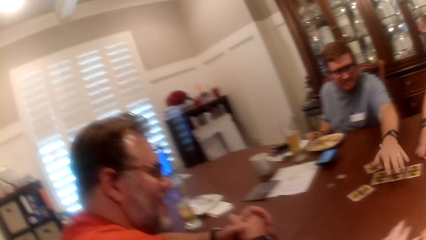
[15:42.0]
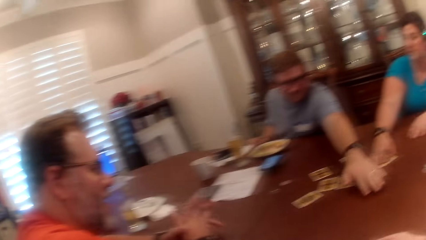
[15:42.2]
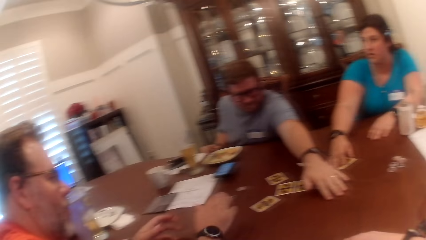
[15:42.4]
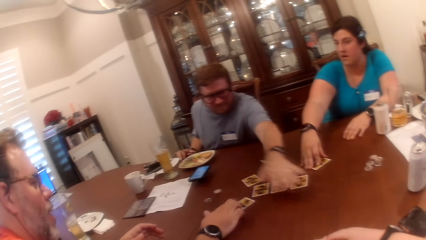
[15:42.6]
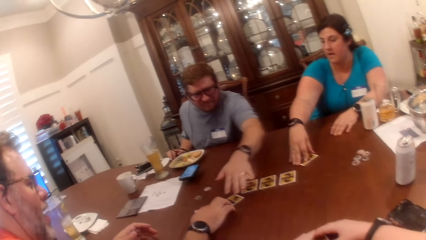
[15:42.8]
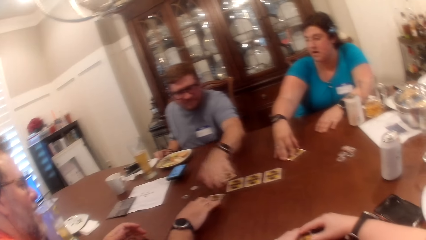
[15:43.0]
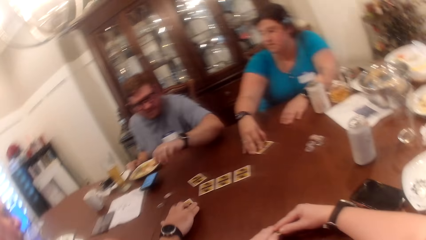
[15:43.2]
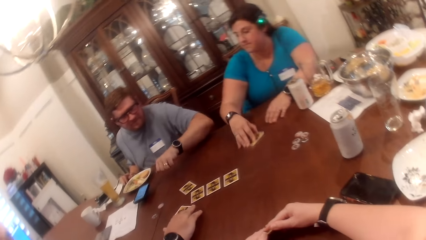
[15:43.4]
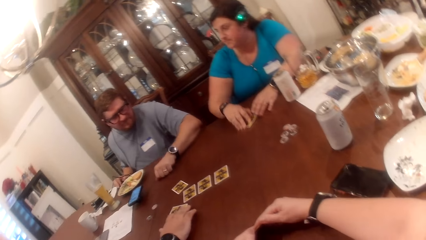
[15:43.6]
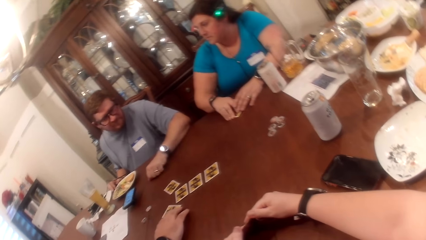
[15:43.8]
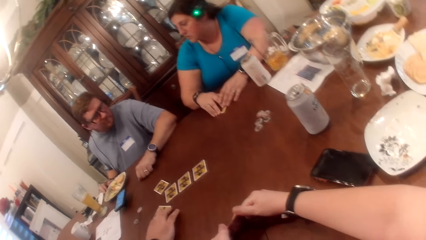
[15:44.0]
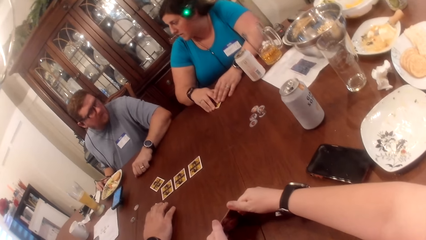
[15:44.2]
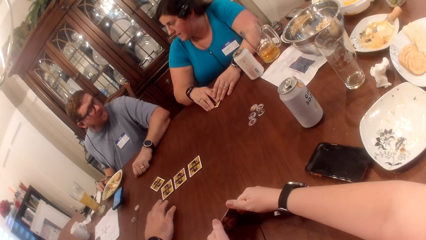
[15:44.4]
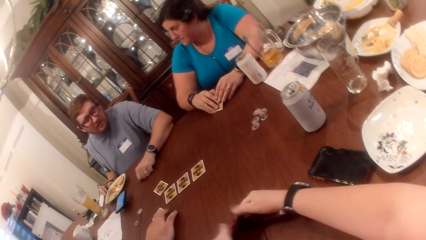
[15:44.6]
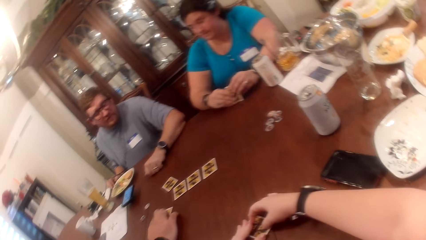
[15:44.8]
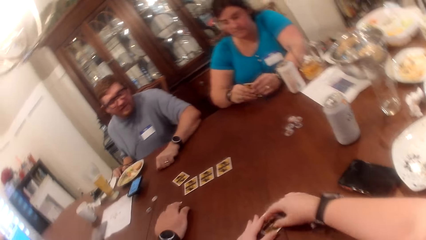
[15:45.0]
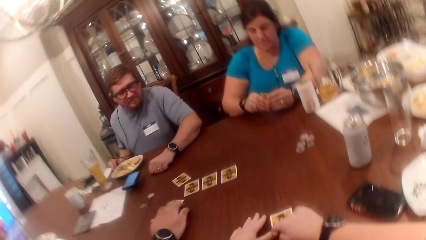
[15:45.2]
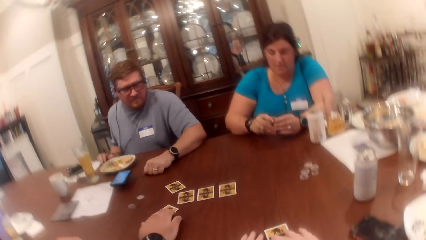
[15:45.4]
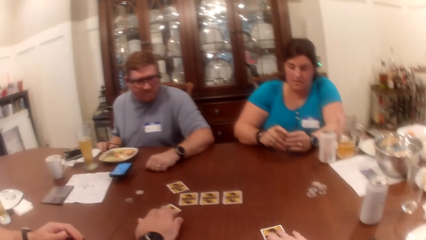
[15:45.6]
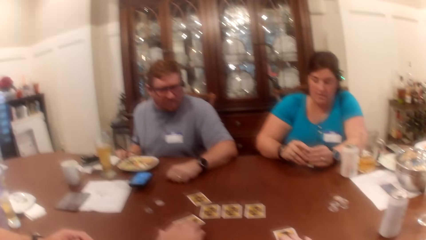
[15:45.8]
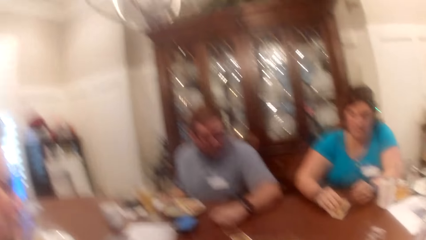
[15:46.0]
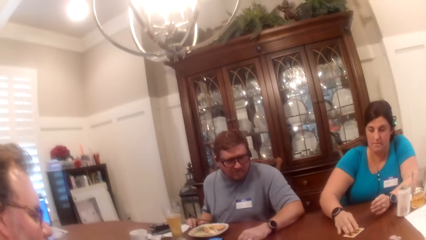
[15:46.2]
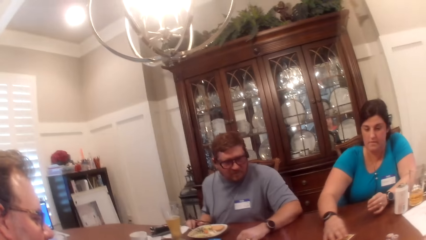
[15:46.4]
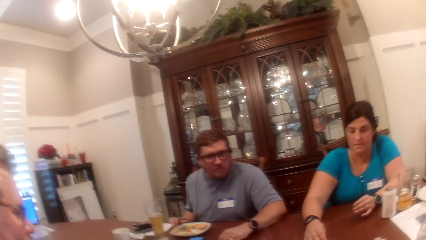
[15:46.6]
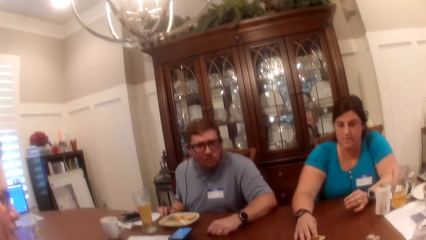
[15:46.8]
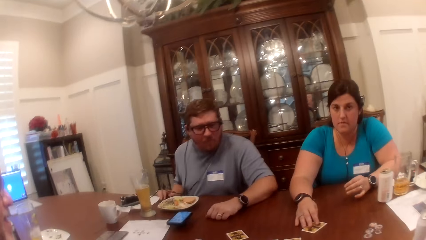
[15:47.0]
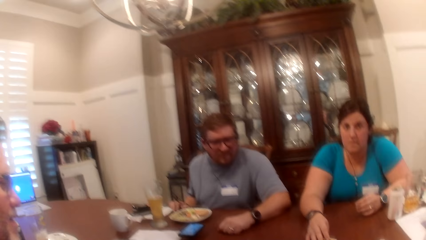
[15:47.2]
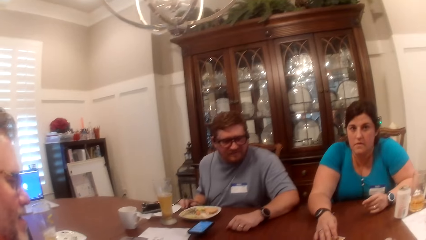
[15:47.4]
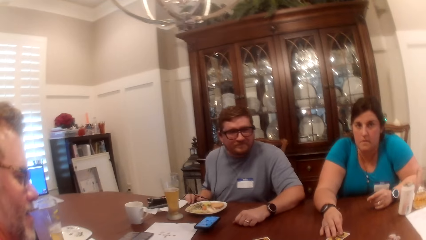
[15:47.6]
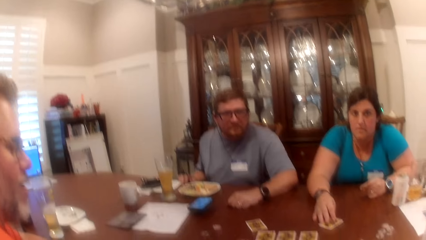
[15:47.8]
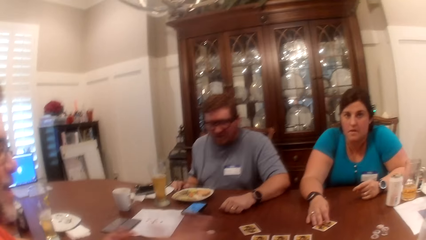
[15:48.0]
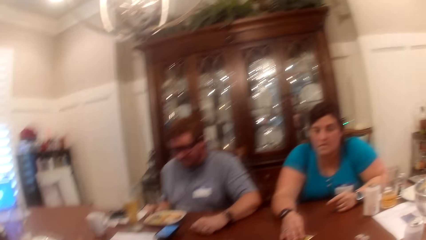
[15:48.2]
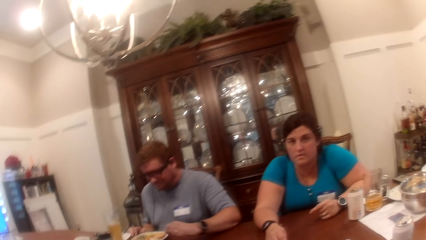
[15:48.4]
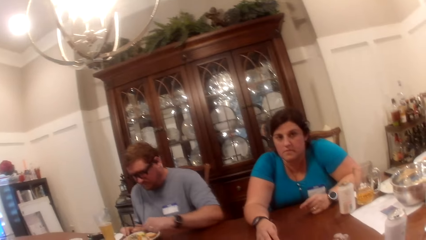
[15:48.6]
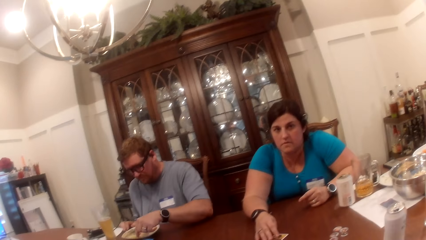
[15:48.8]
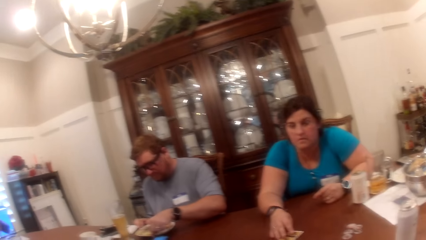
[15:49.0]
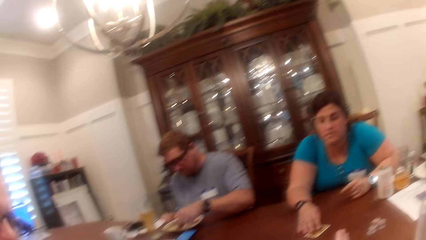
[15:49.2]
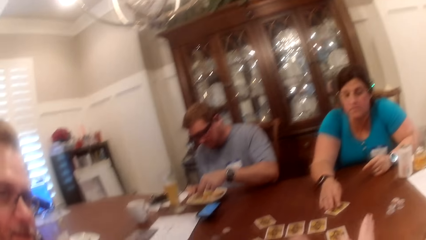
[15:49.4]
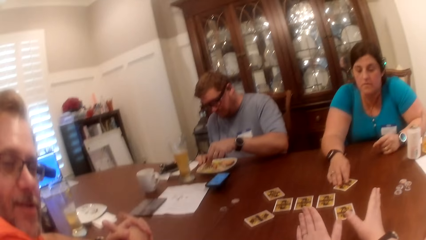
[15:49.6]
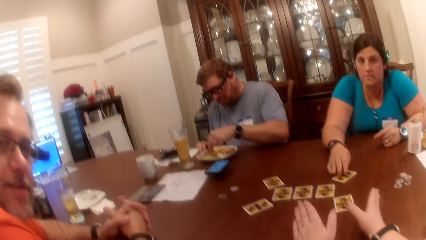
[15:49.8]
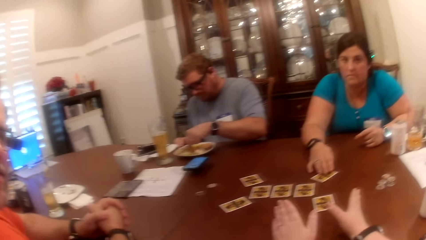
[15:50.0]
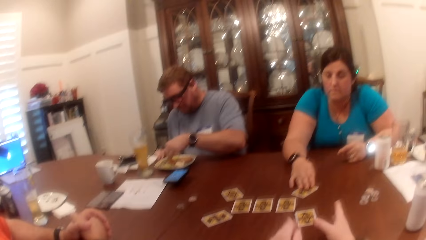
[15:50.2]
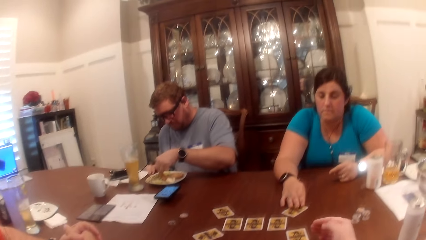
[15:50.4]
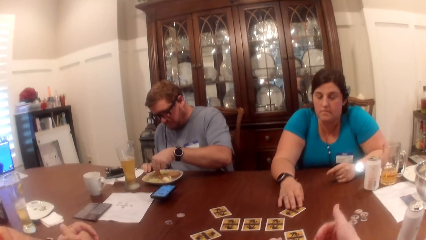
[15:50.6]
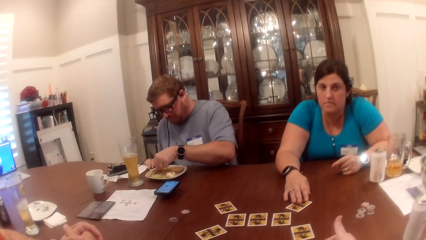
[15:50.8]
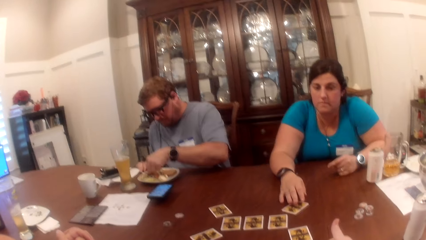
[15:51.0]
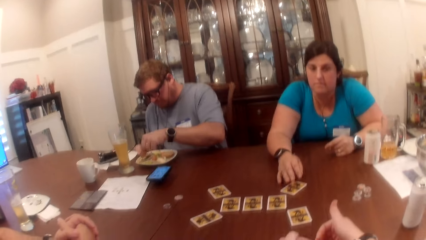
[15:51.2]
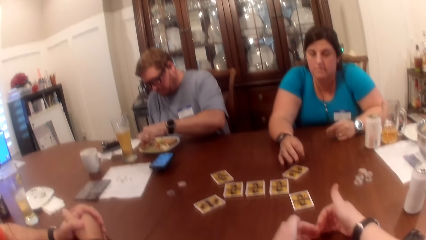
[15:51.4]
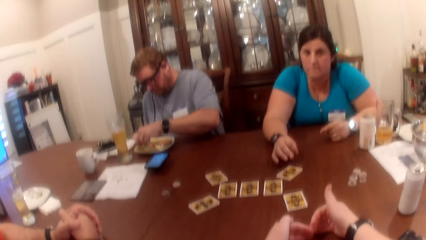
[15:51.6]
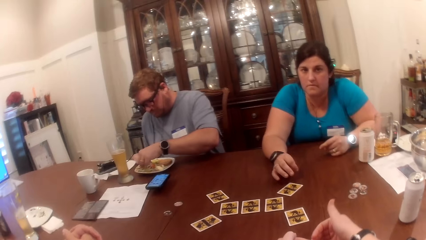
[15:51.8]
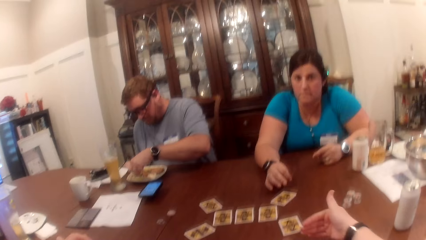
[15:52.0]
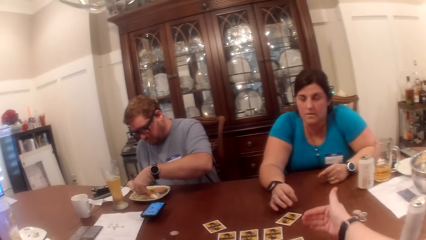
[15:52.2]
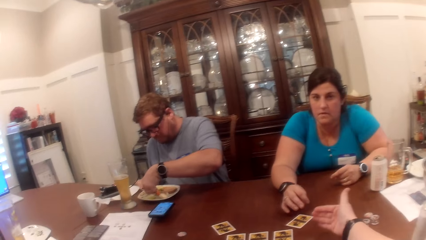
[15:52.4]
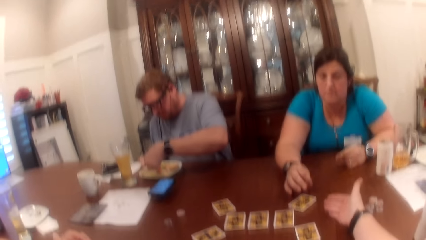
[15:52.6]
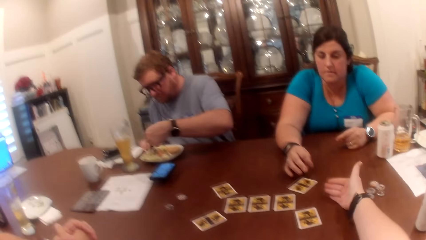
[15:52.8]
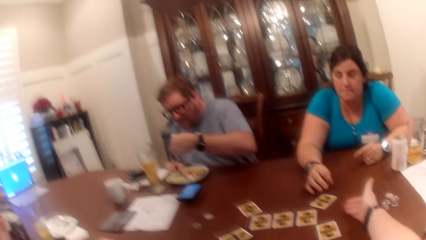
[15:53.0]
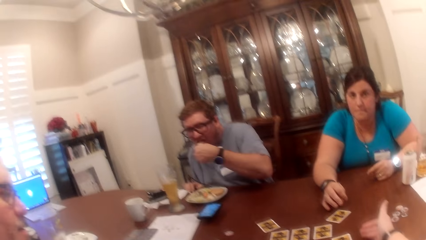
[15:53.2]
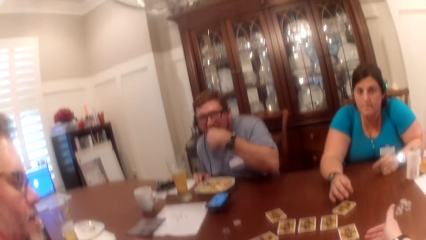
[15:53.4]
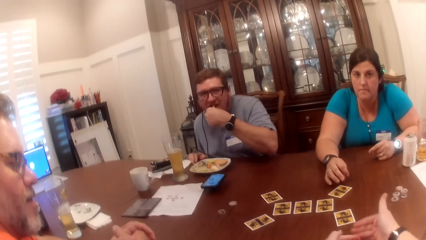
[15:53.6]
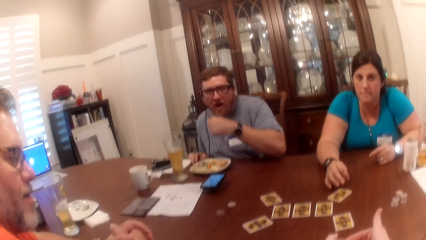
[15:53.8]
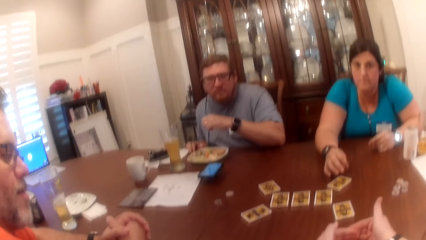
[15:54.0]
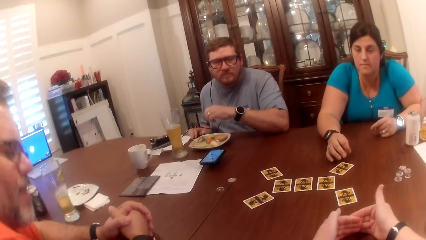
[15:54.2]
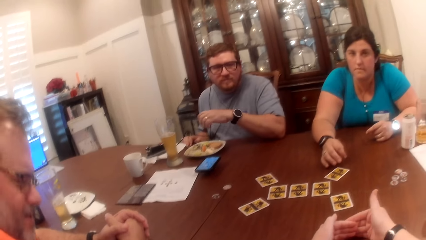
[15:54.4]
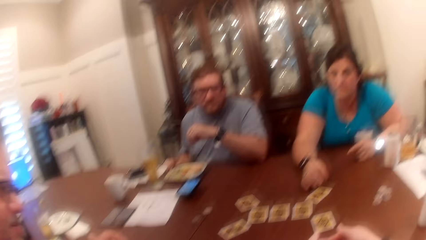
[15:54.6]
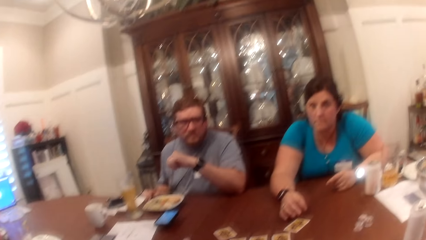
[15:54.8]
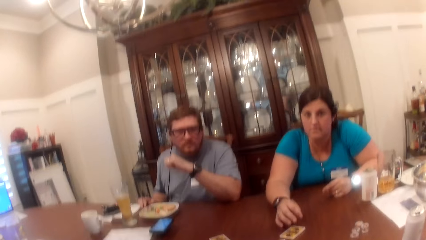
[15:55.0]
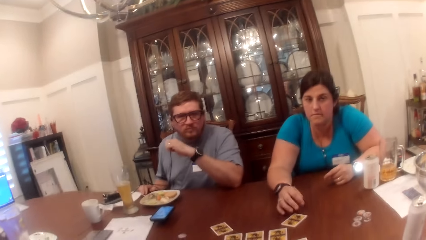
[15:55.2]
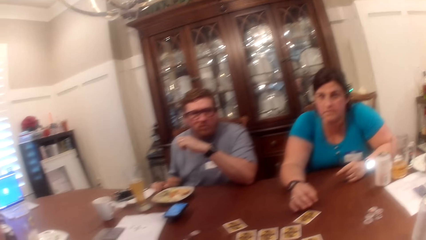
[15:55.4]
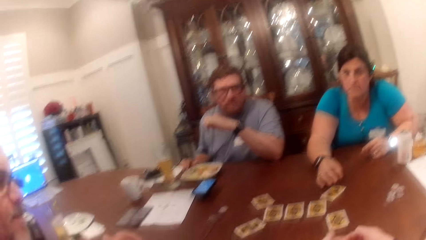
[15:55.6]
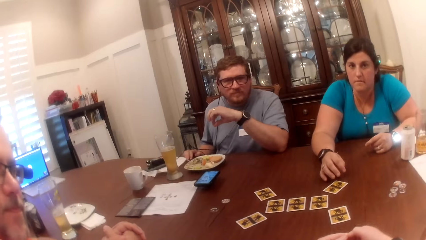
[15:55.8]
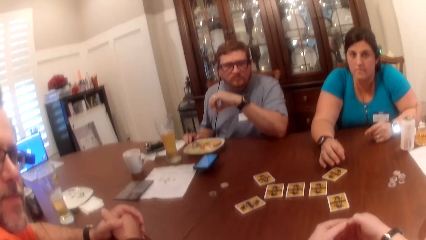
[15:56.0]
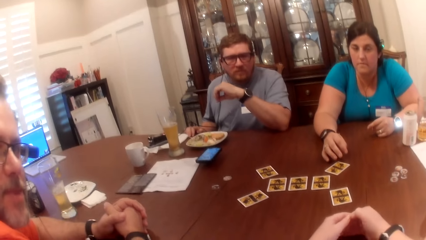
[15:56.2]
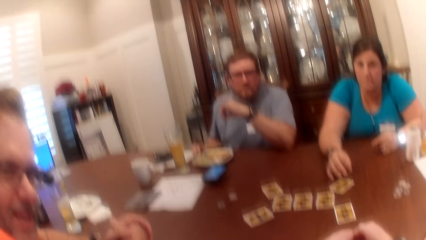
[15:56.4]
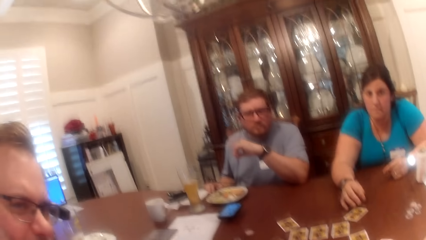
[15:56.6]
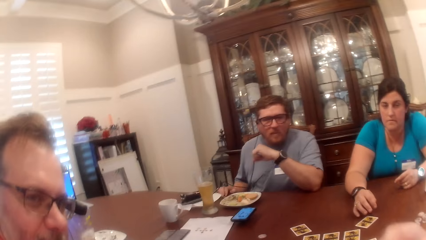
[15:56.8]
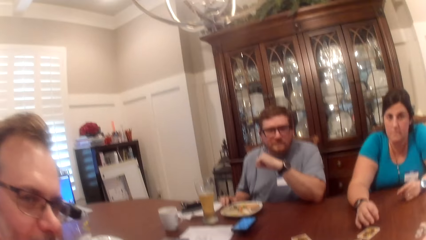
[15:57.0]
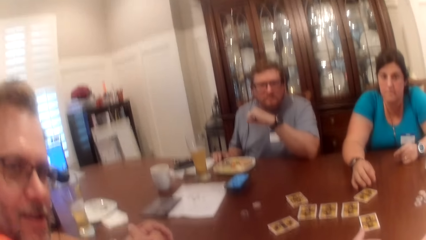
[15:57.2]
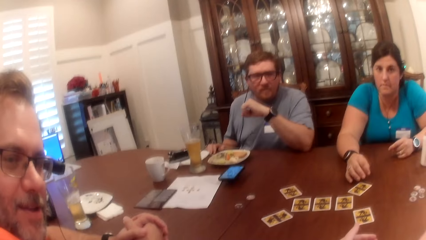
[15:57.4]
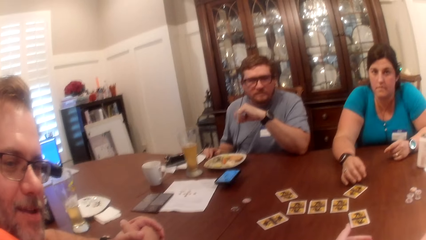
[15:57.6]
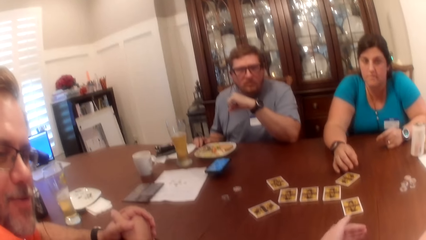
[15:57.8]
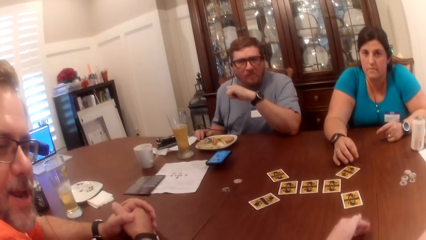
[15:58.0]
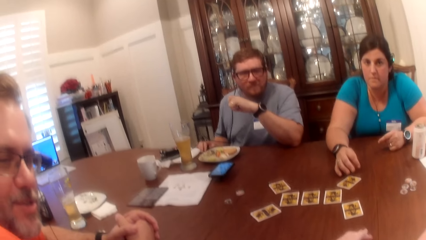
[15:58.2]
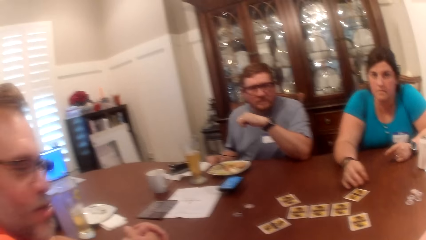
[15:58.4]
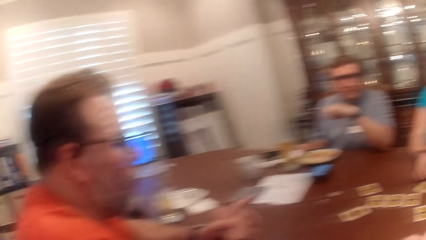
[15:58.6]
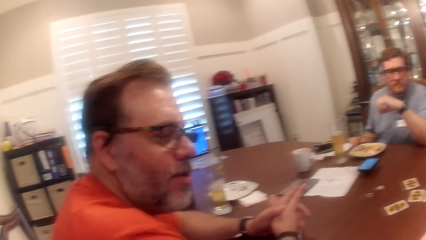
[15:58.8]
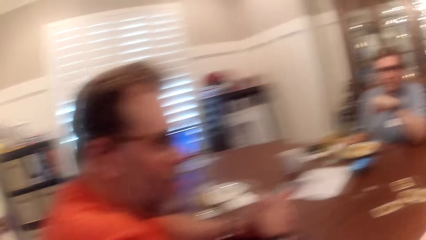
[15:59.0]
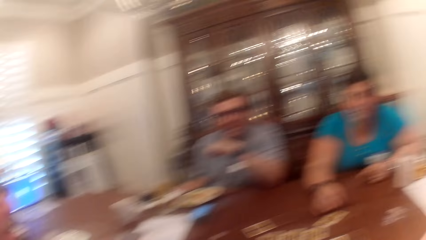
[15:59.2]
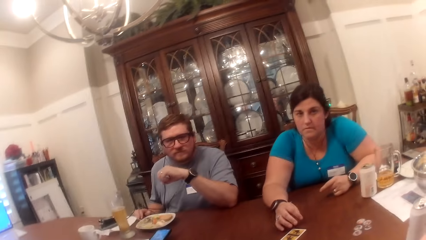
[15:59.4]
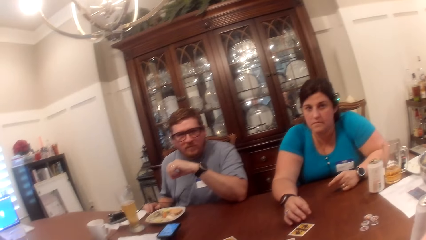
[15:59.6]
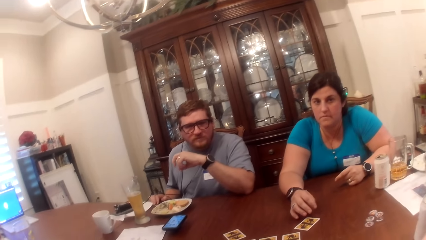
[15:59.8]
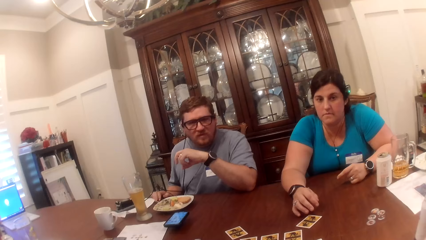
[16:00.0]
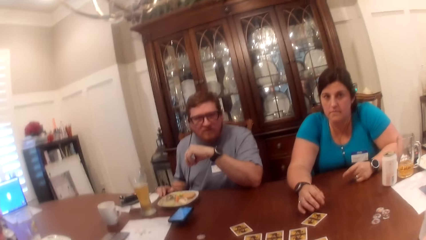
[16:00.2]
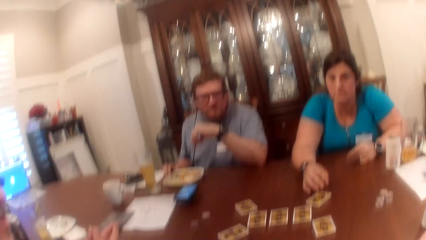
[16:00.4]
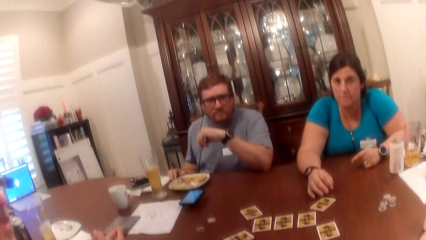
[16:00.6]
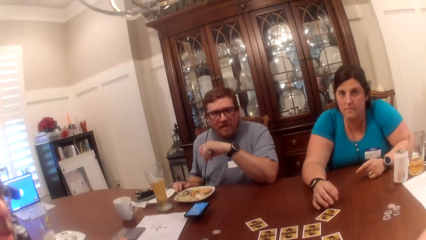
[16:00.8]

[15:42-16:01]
The man touches the table with his right hand. Another man moves a card on the table with his right hand. The woman moves a card on the table with her right hand, picks up the card on the table with both hands, and moves the card on the table with her right hand. The first man picks up a fruit on a plate on a table with his left hand. The camera wearer touches the table with her right hand. The first man eats the fruit in his left hand.
